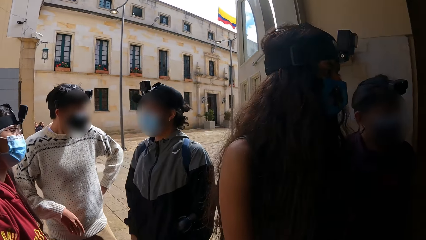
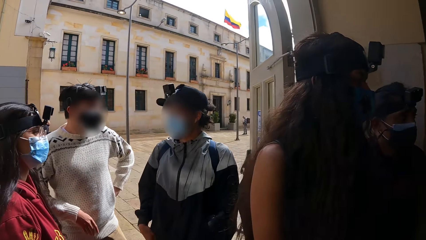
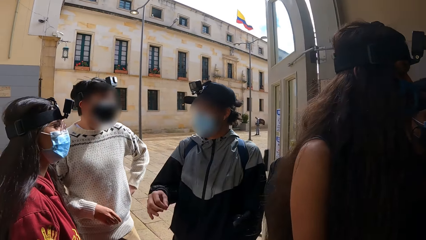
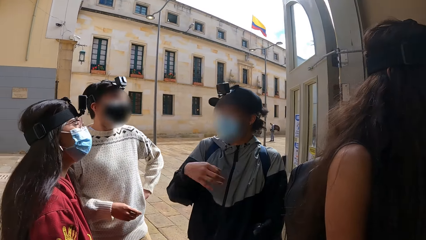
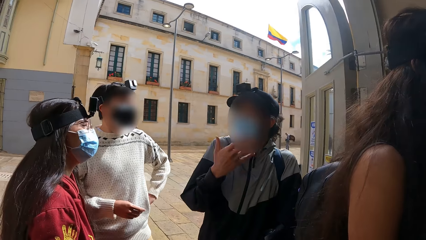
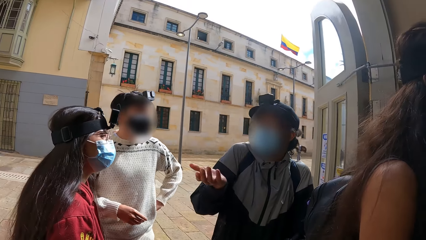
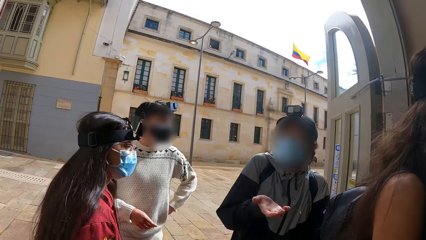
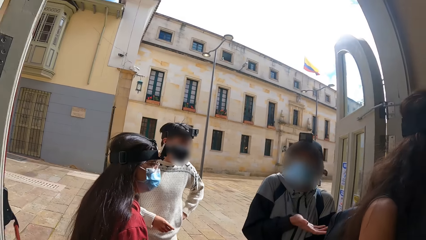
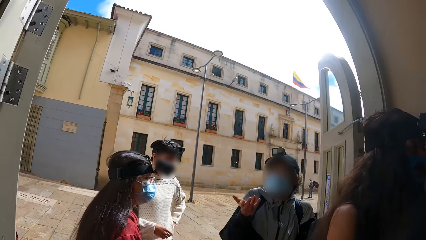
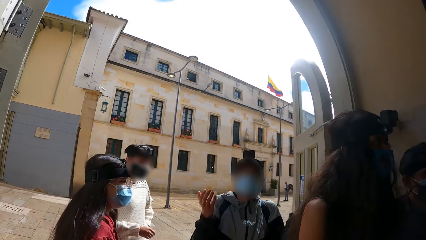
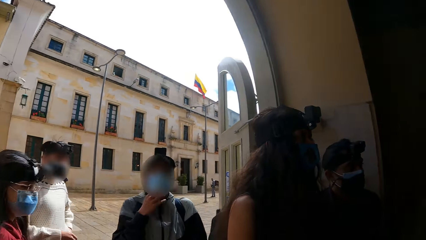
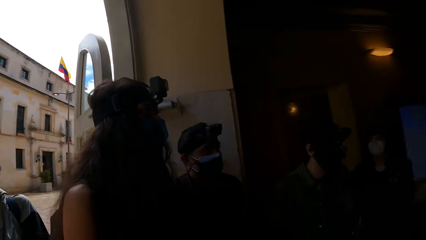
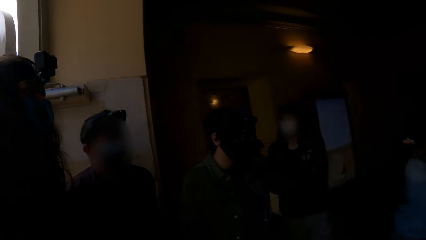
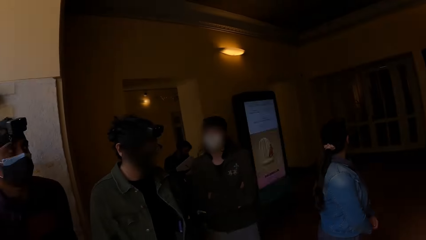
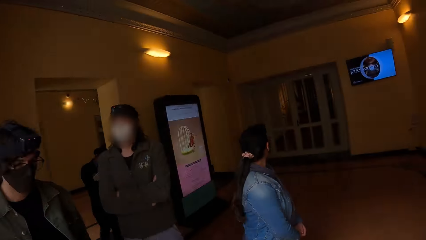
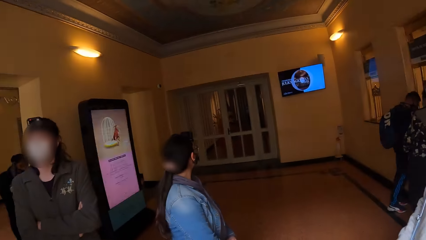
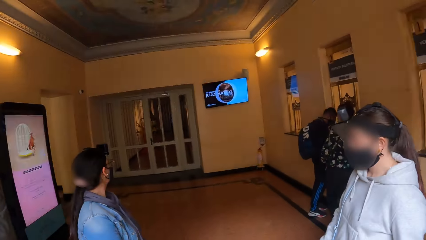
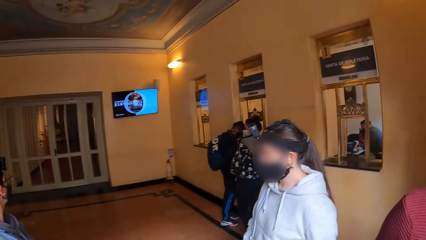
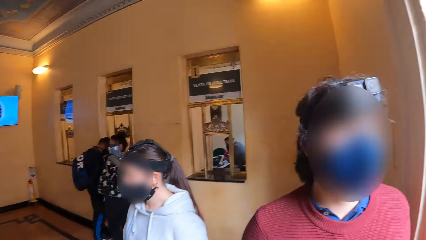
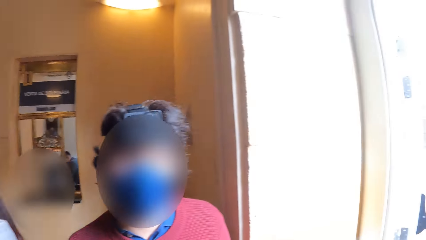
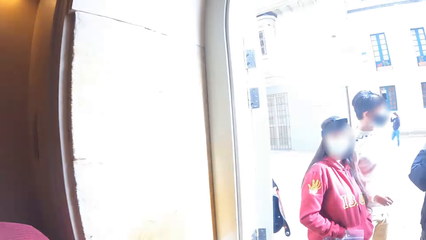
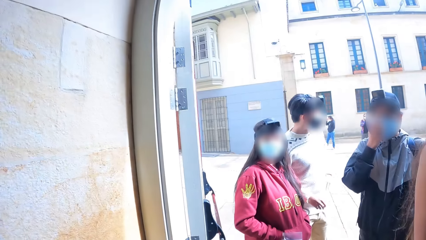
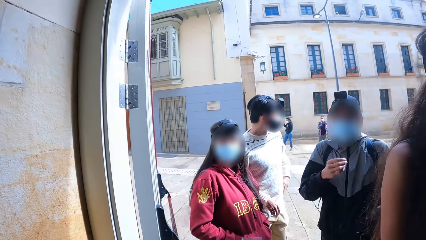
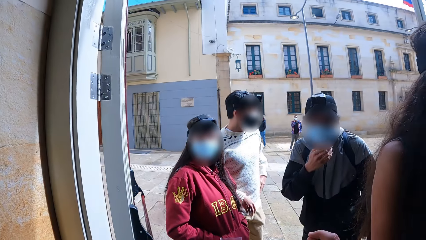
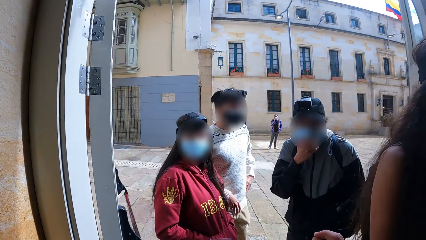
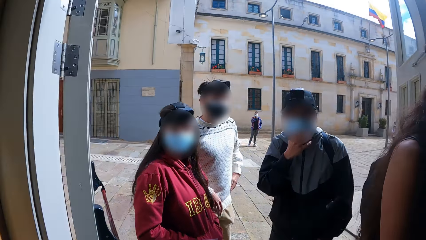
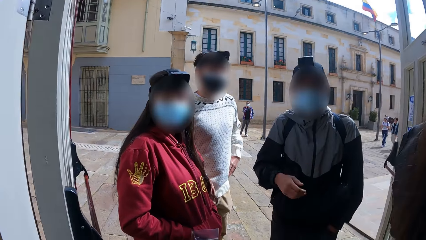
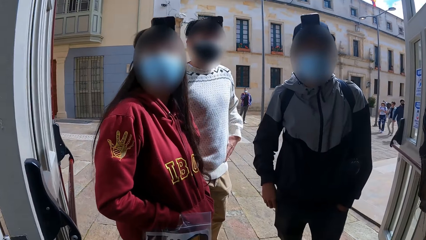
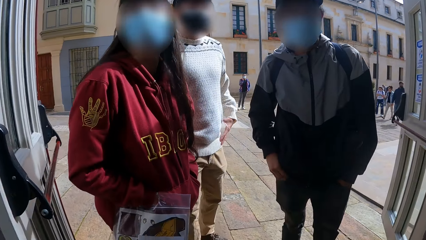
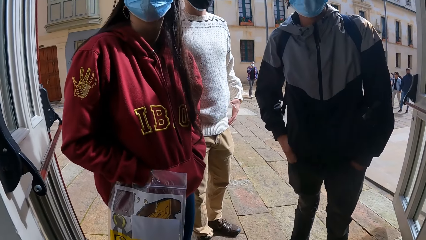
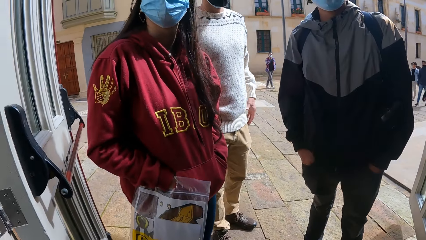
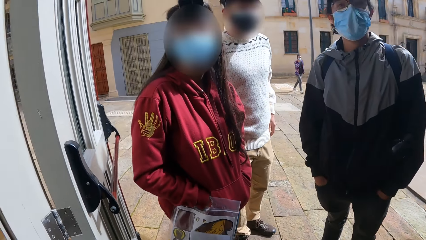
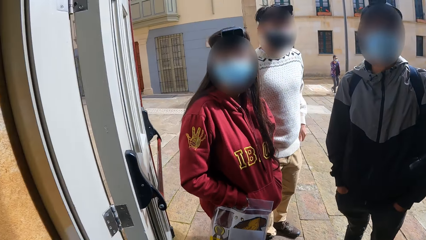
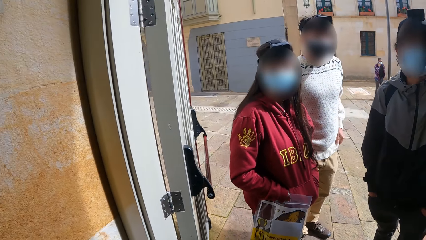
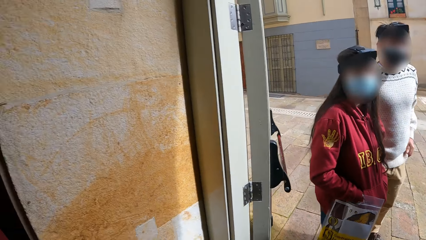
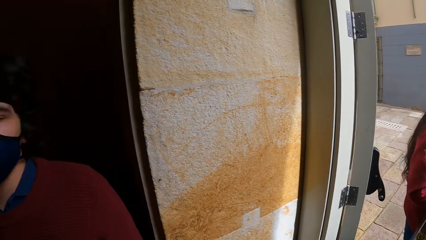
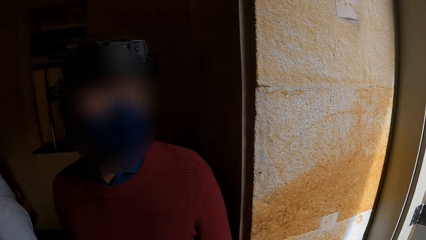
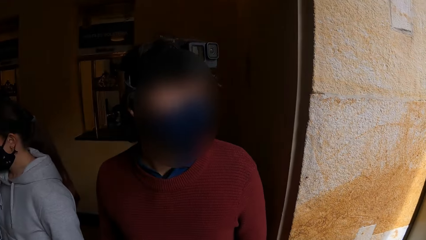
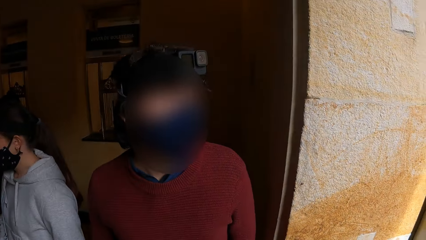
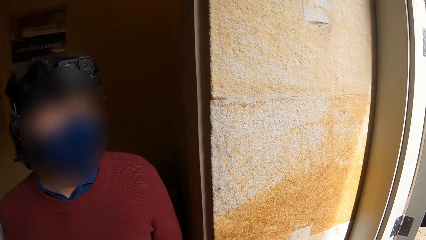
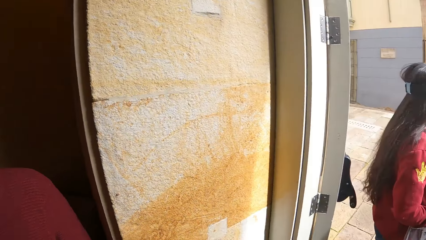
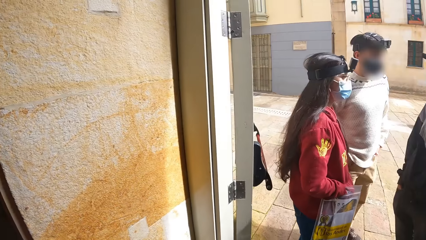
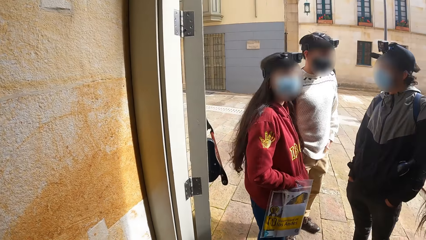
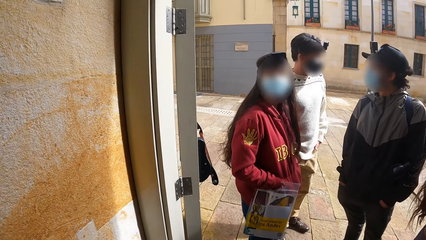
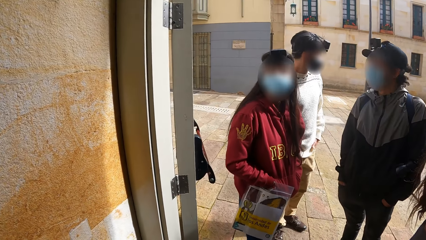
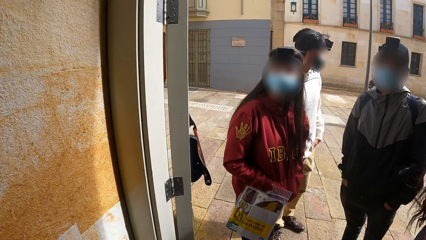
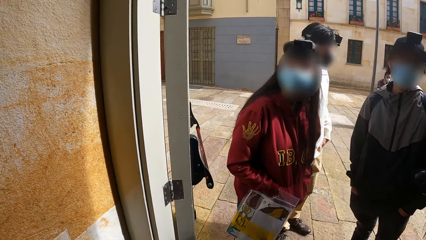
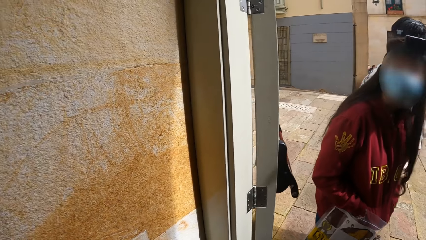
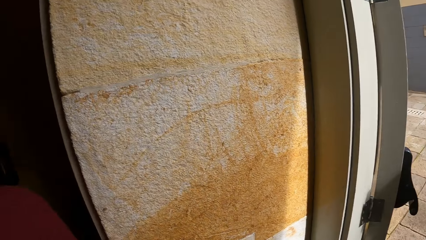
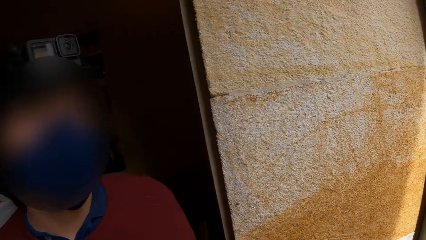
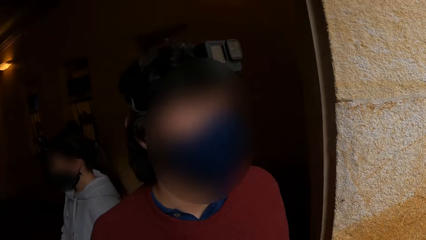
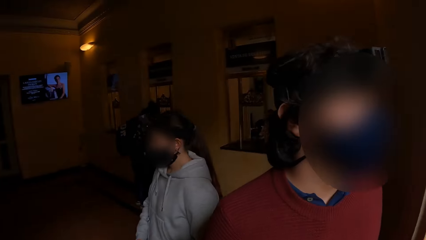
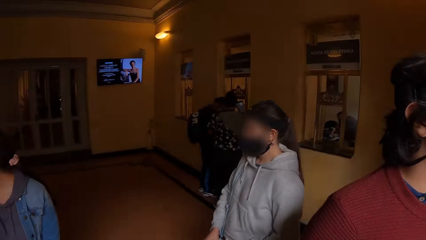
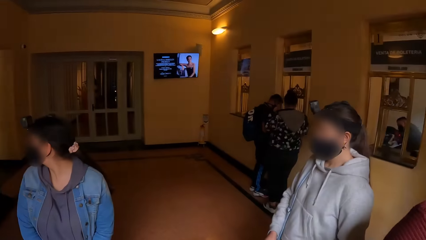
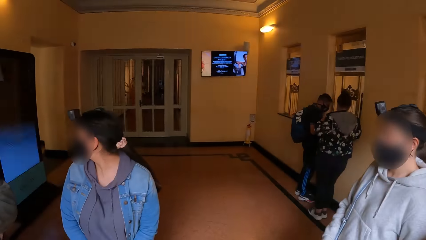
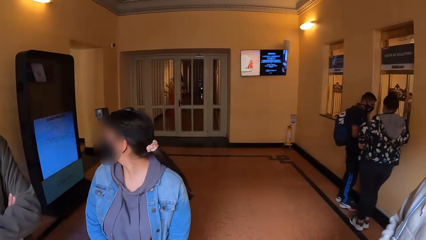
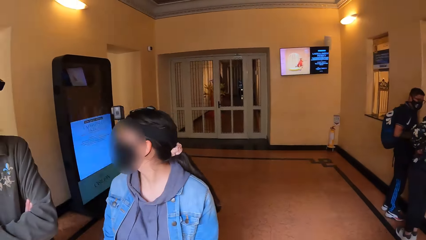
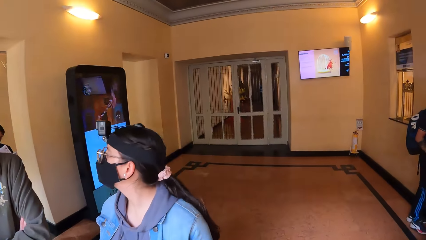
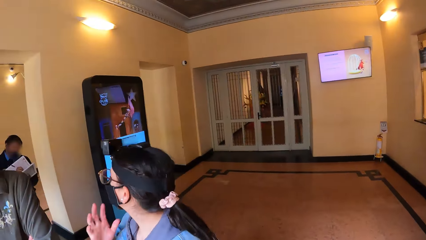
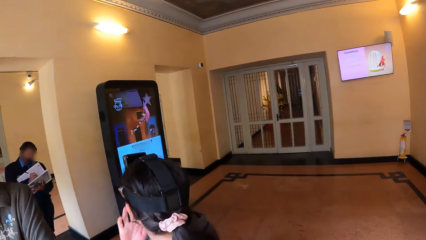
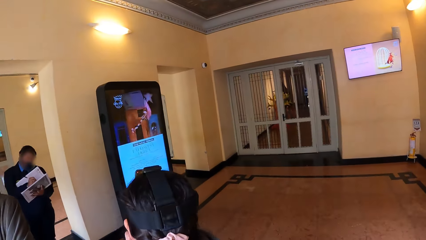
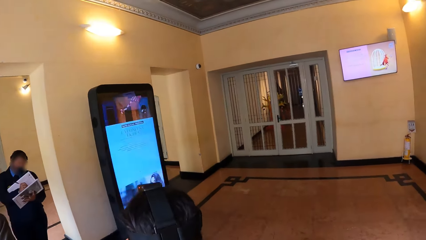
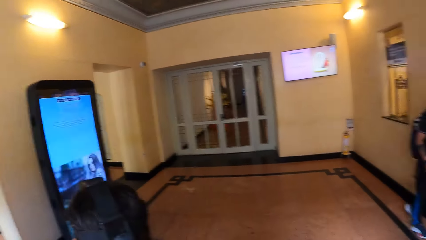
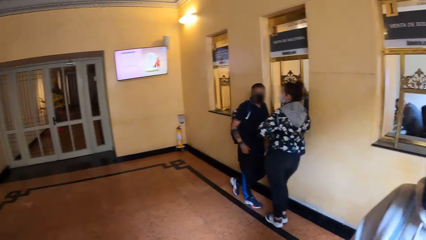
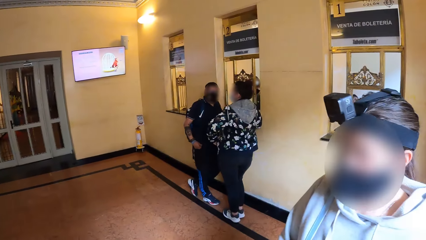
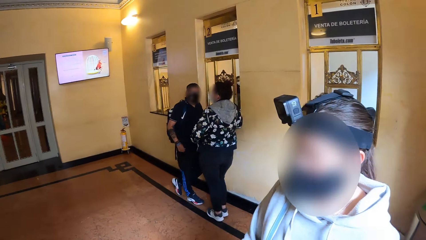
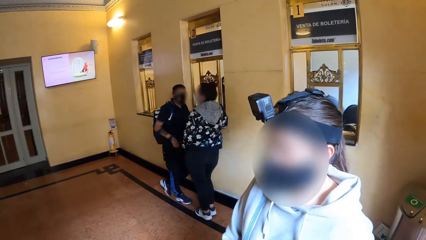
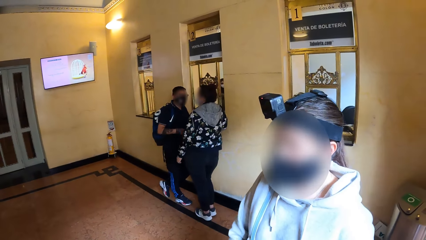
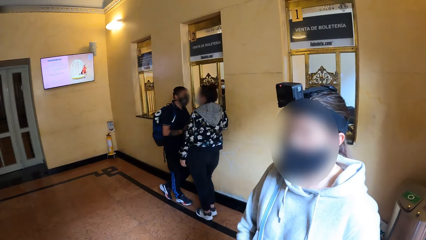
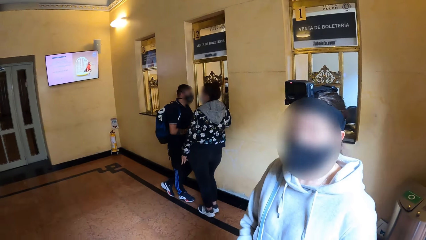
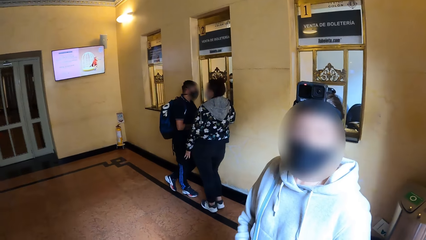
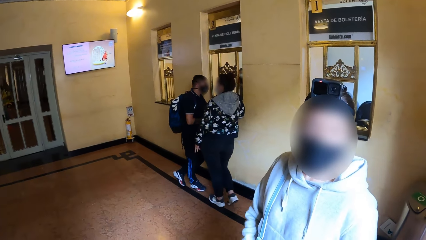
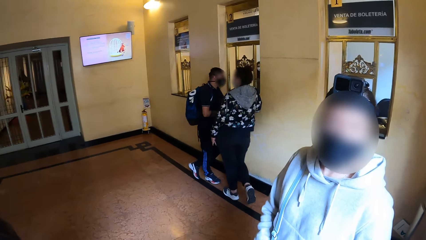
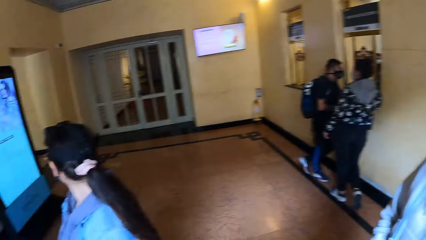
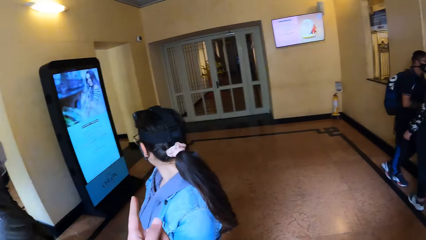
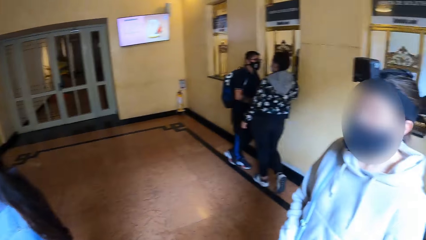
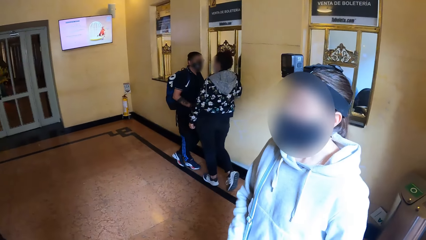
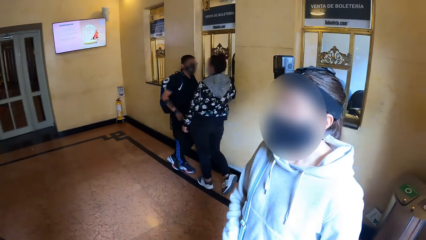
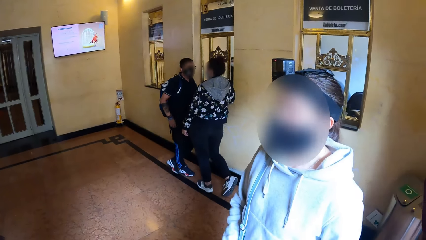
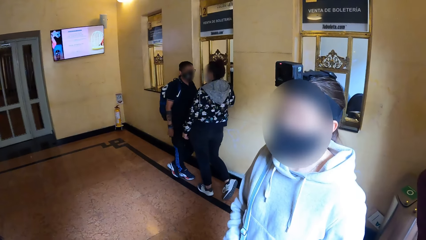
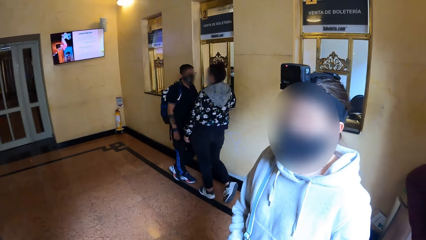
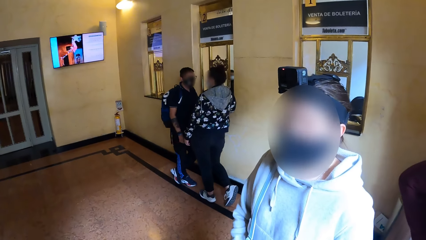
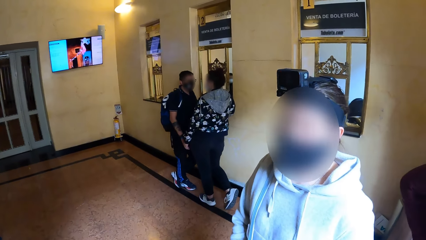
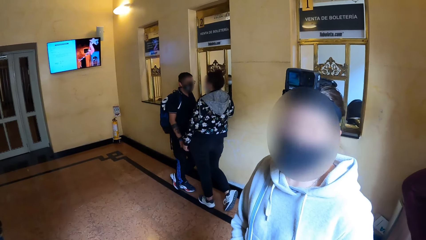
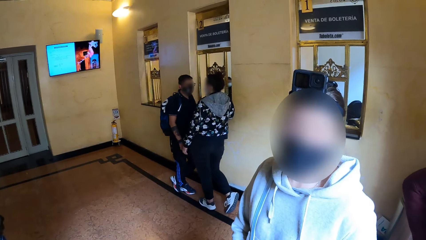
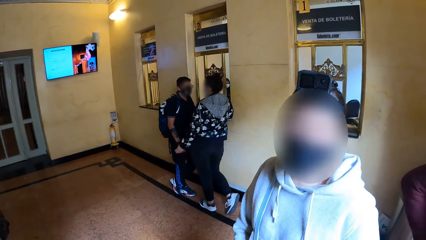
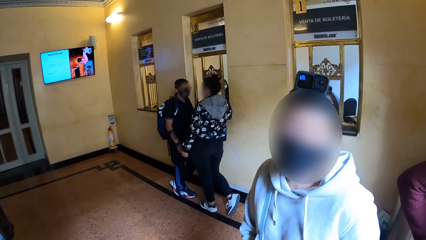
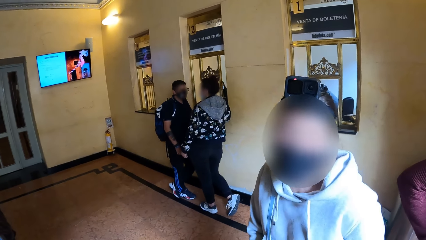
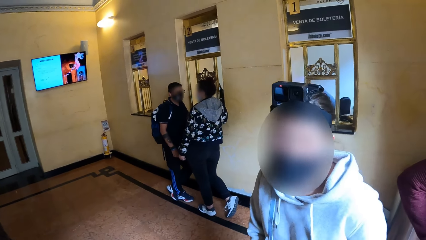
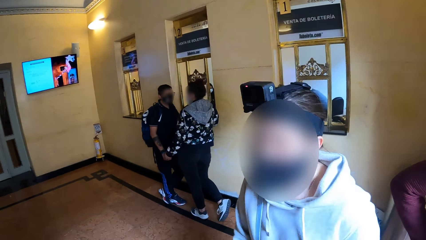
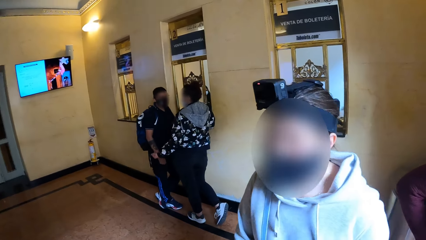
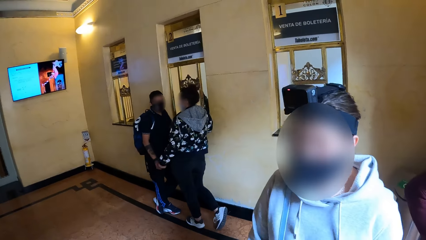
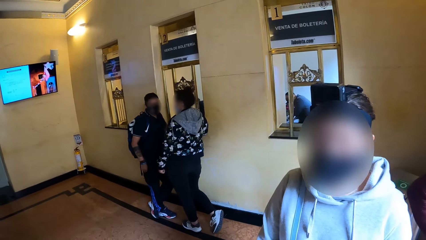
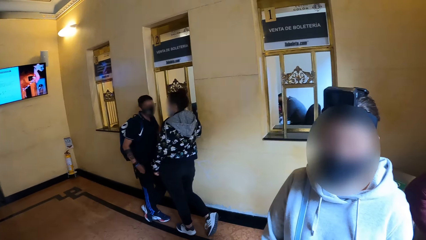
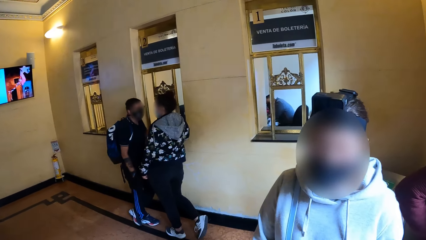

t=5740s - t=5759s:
The man converses with the woman and another man. The camera wearer looks around. They watch a group of people around them. They interact with the woman. They look around. They converse with the woman.
